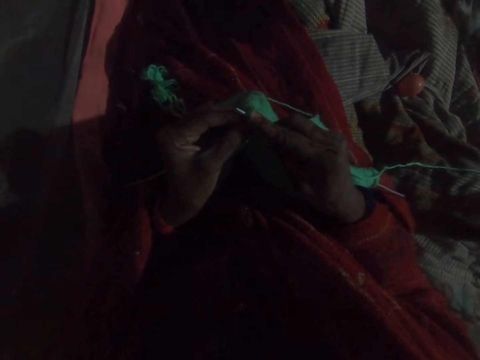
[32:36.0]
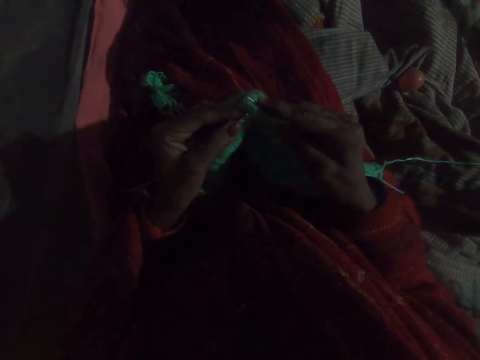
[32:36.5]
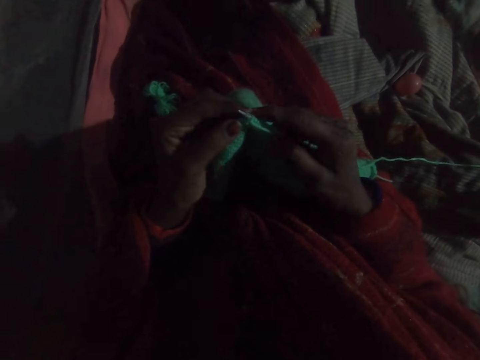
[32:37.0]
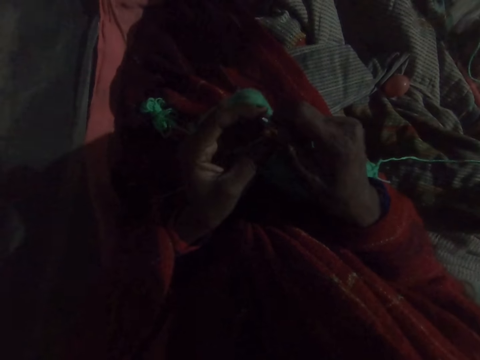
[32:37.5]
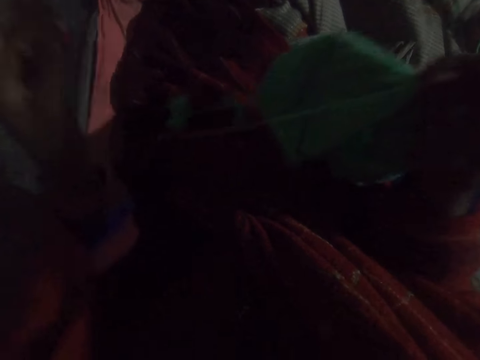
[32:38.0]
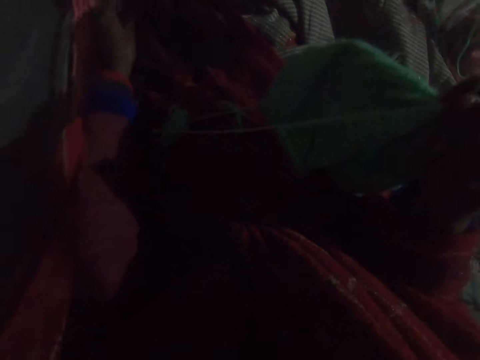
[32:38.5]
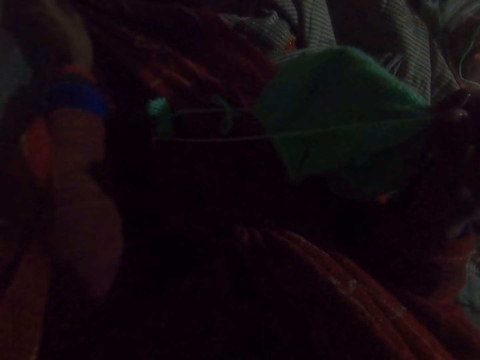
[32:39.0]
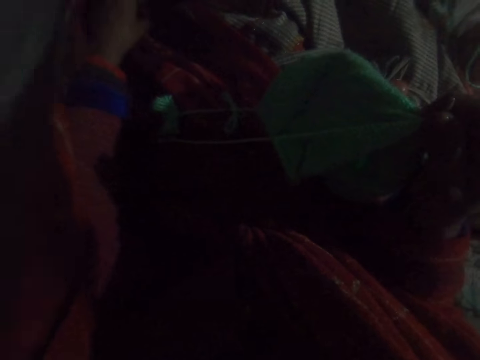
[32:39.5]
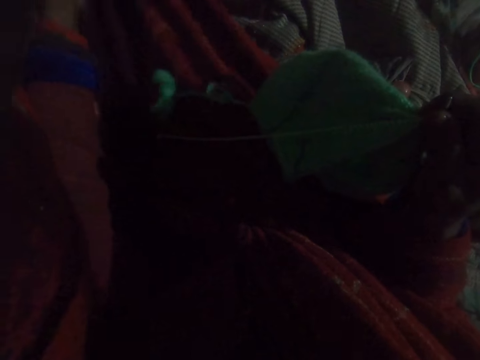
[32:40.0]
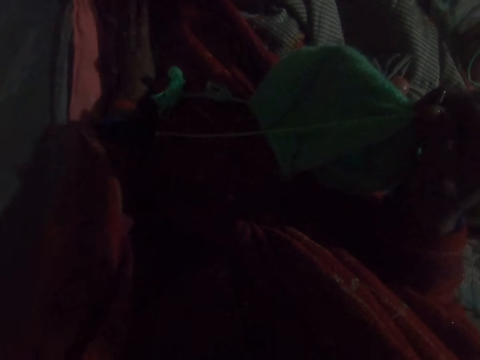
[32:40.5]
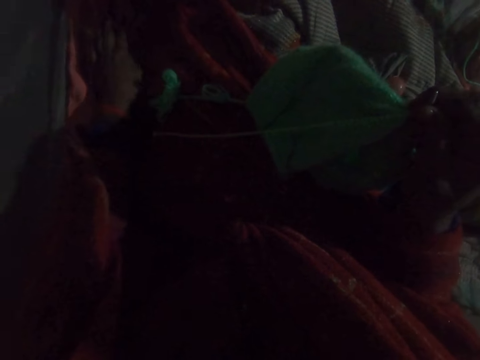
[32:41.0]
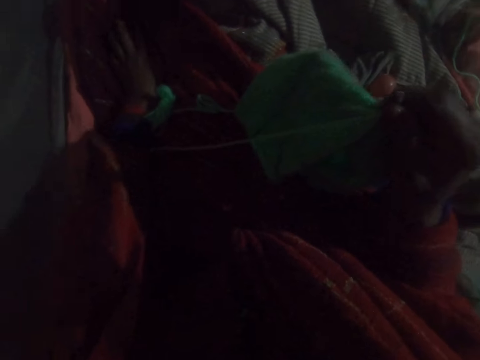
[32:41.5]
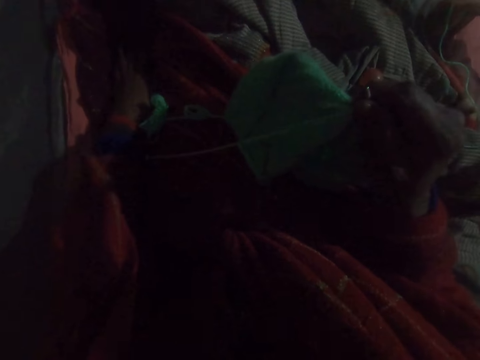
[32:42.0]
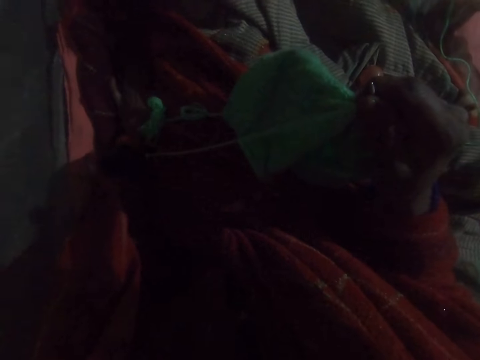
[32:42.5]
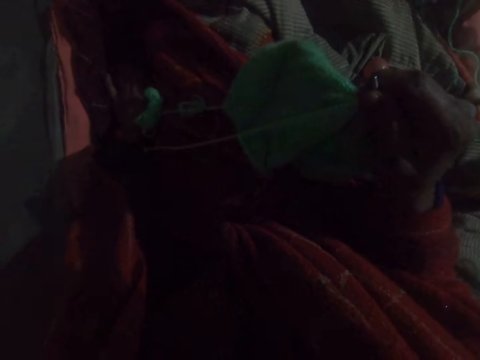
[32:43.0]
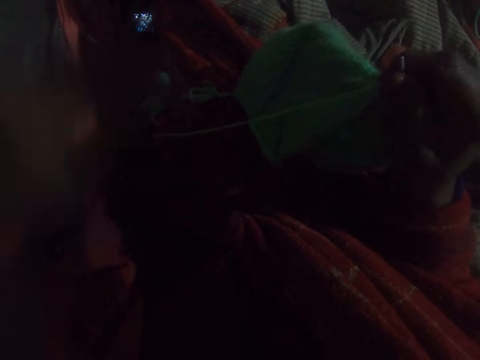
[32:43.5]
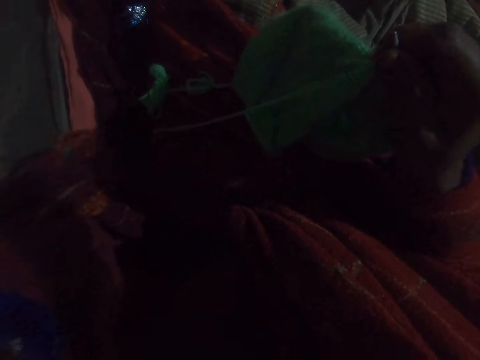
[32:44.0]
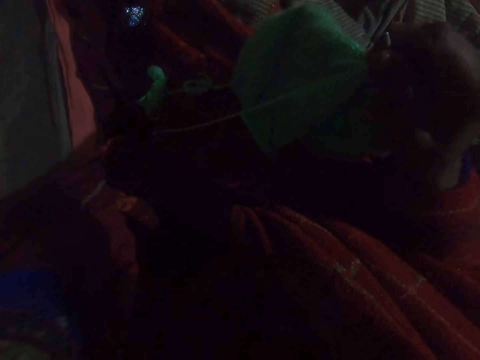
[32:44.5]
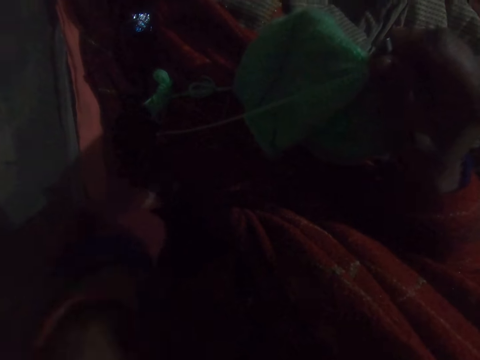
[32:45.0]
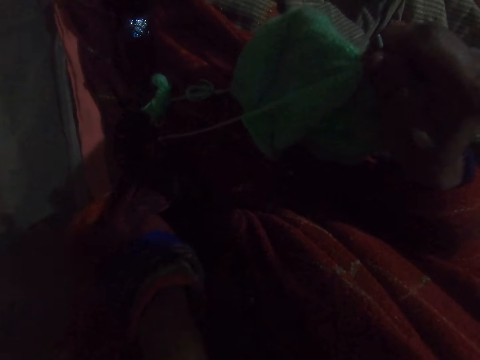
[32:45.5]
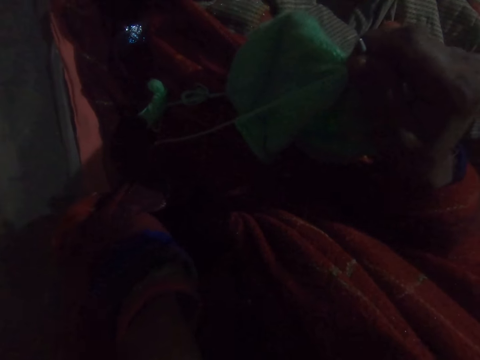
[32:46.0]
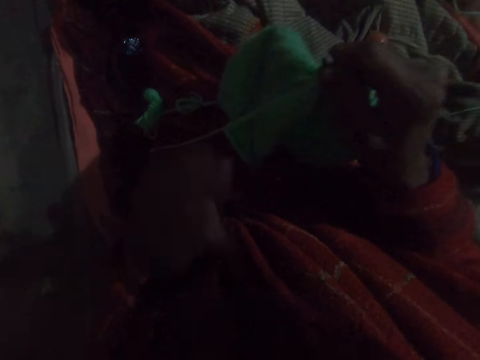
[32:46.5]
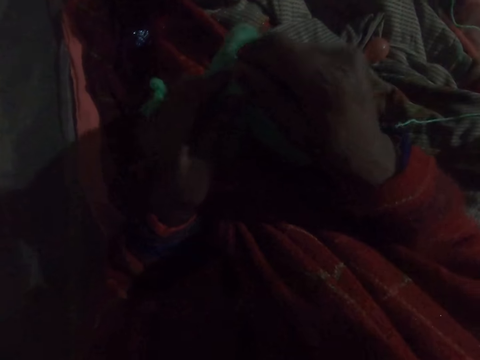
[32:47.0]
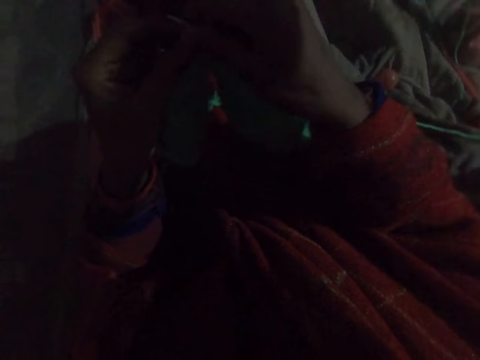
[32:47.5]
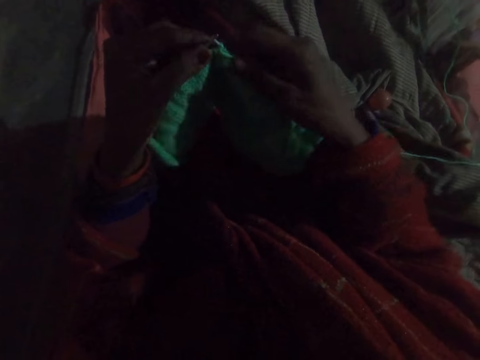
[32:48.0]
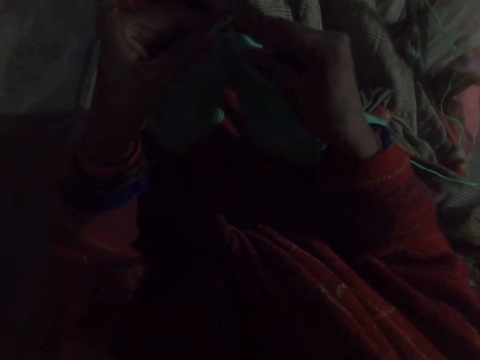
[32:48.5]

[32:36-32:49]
The camera wearer passes the needle in her left hand to her right hand. She adjusts the bedsheet with her left hand. She strengthens a piece of cloth. She presses a phone on the bed with her left hand. She raises her left hand towards her face. She scratches her face with her left hand. She lowers her left hand on the needle. She collects the needle from her right hand with her left hand. She knits the fabric with the hooked needle.

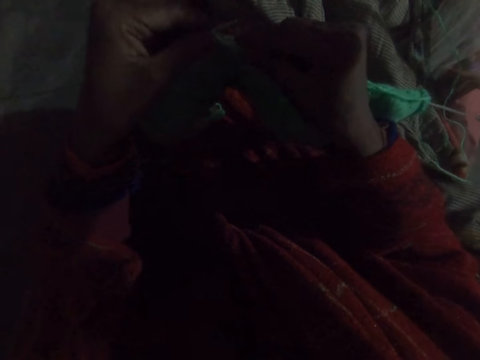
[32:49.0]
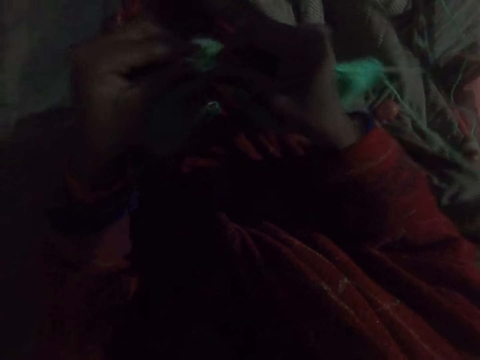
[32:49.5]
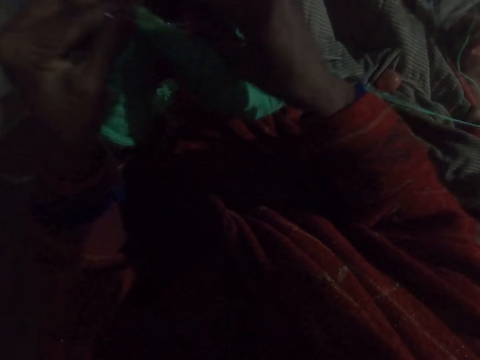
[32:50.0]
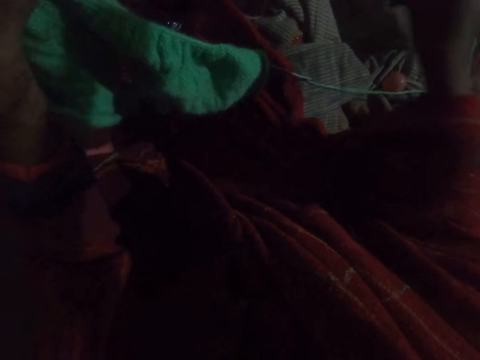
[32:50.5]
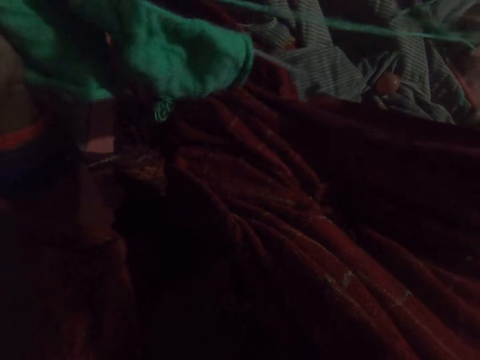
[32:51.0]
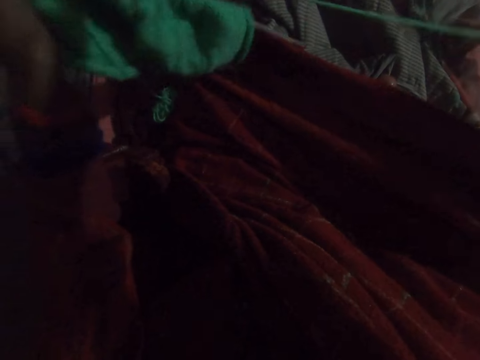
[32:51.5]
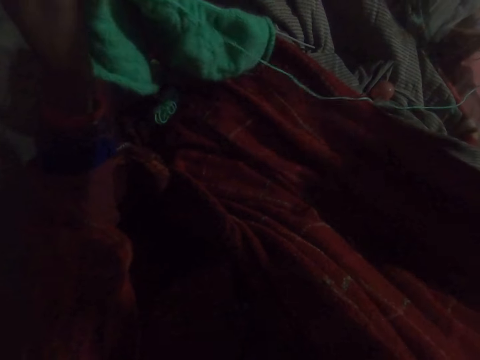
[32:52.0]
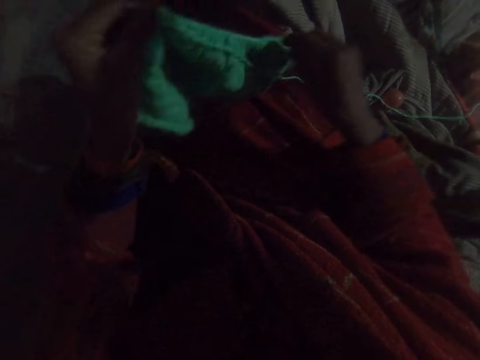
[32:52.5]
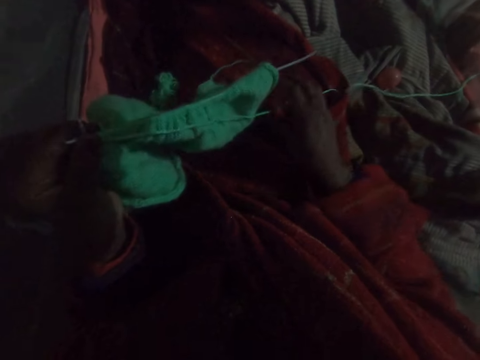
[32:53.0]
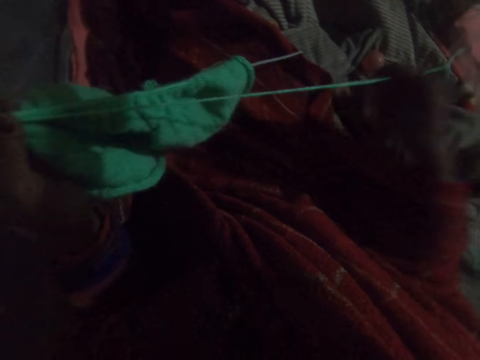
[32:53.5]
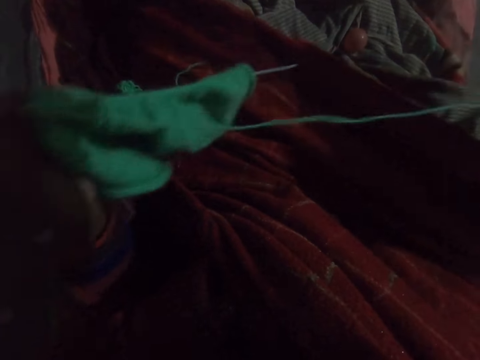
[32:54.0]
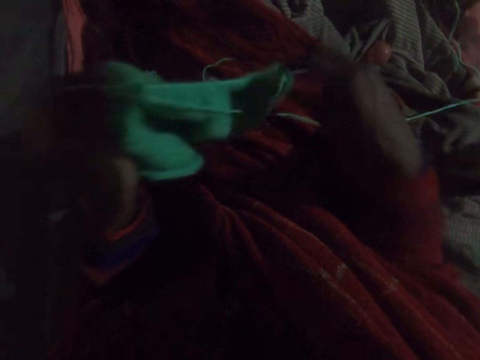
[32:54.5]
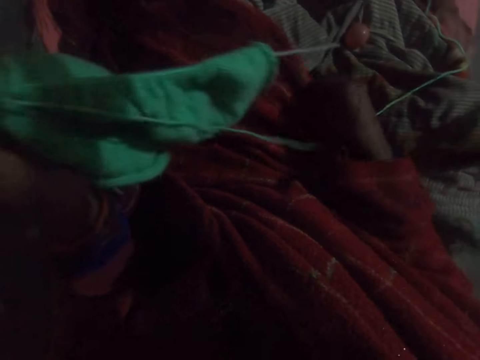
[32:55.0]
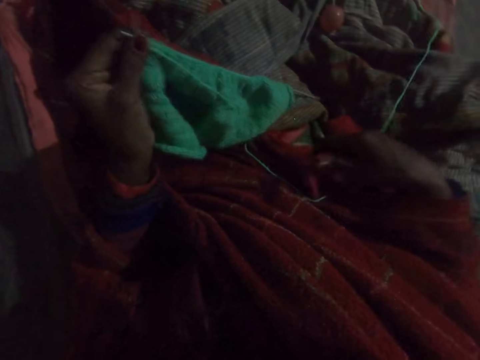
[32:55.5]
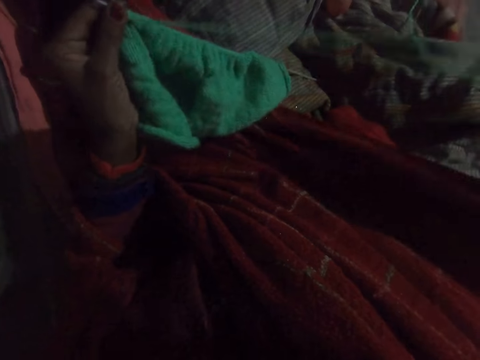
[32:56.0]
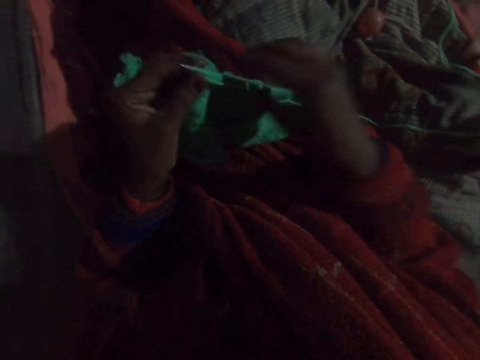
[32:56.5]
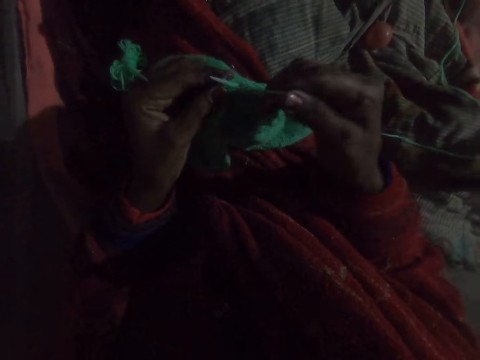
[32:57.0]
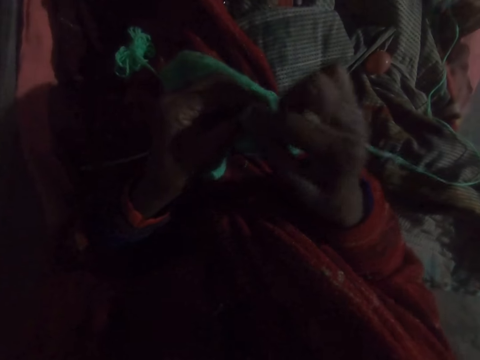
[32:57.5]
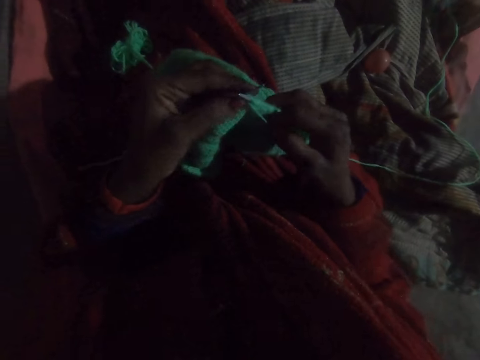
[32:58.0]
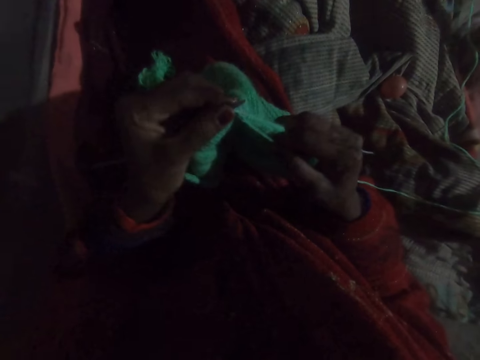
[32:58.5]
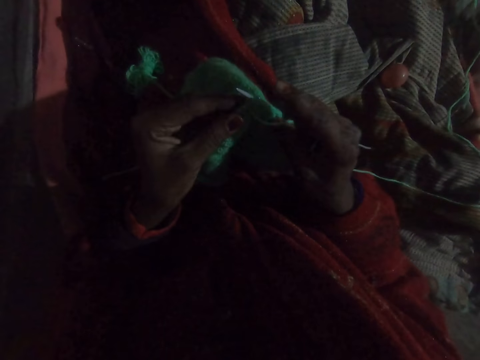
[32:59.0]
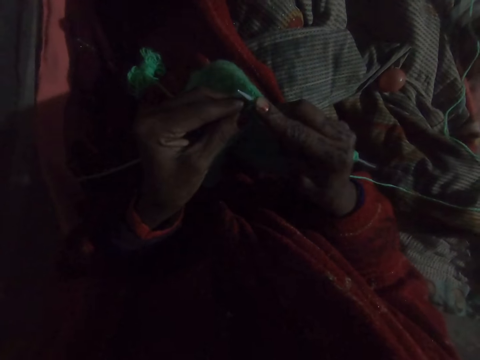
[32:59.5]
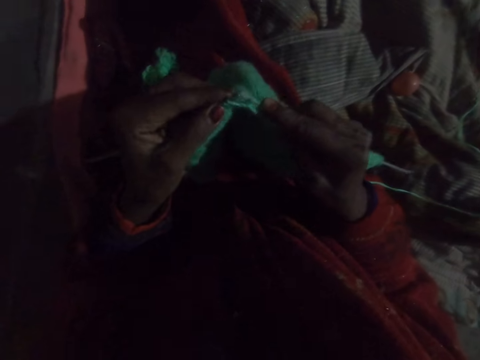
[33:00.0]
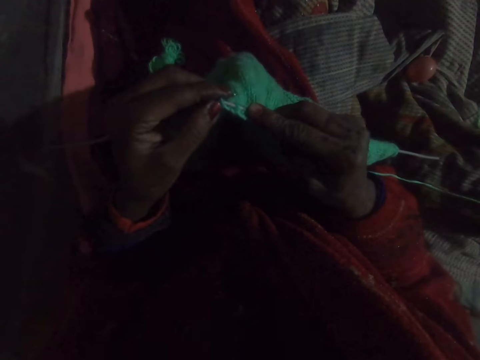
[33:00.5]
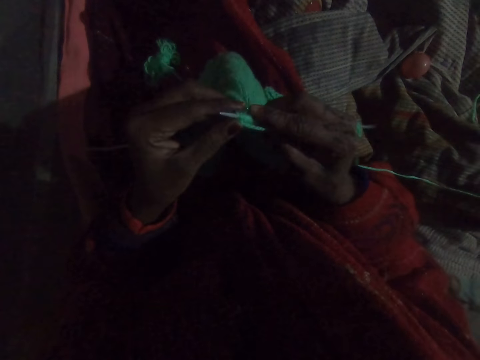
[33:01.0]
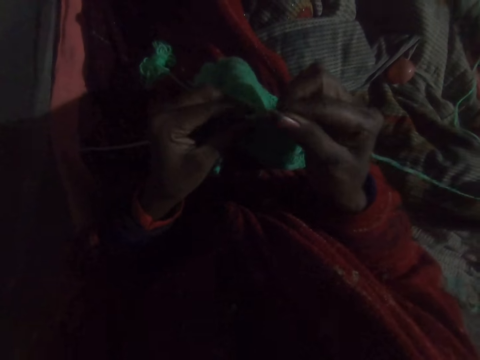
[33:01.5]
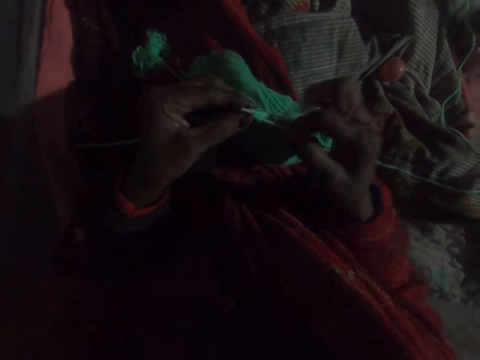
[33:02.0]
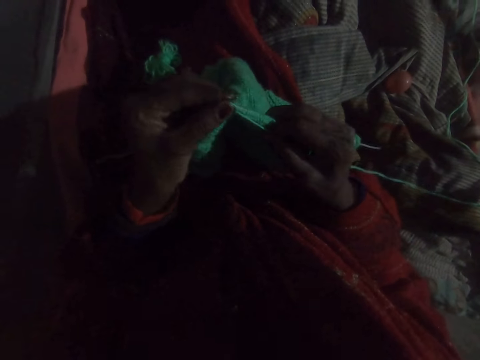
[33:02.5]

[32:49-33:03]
The camera wearer adjusts the wool with her right hand. She strengthens the fabric. She knits the fabric with a hooked needle.
